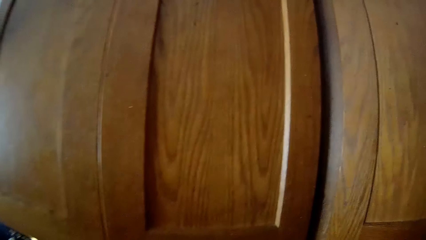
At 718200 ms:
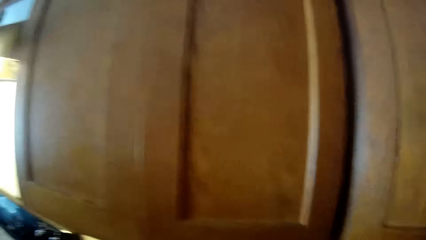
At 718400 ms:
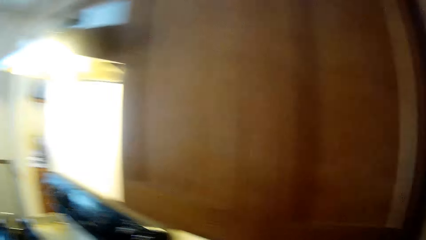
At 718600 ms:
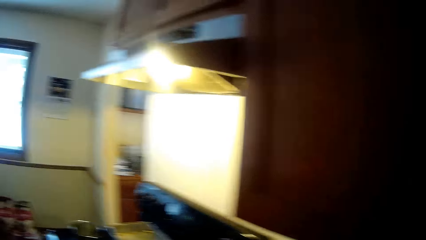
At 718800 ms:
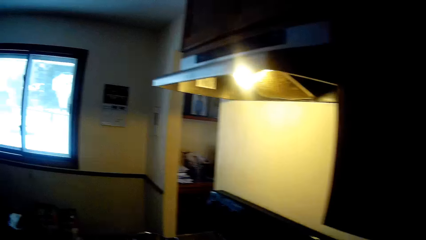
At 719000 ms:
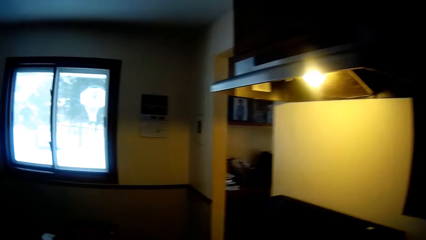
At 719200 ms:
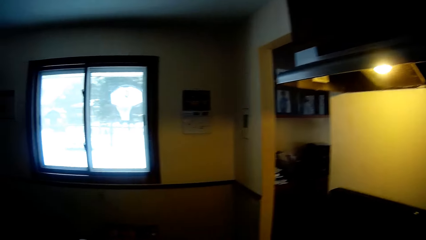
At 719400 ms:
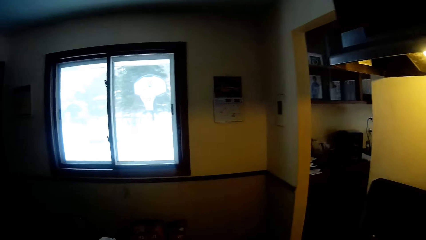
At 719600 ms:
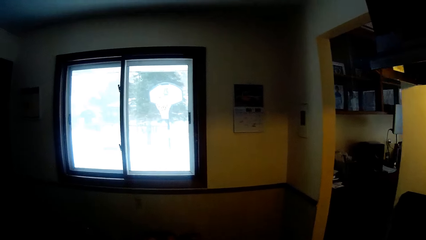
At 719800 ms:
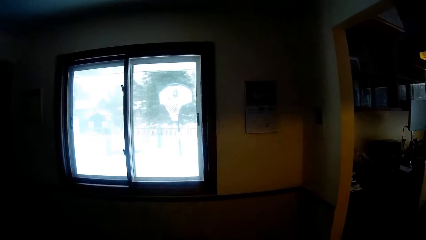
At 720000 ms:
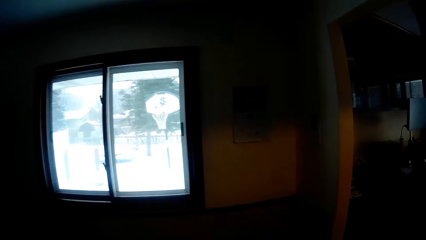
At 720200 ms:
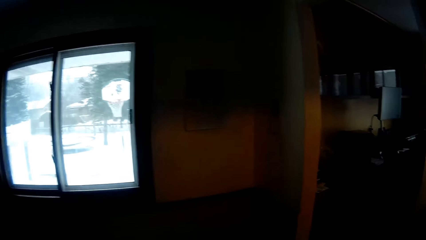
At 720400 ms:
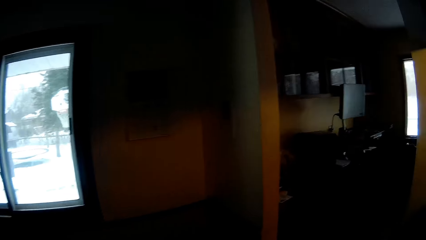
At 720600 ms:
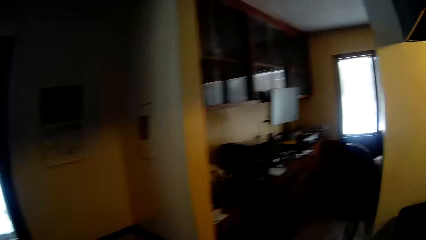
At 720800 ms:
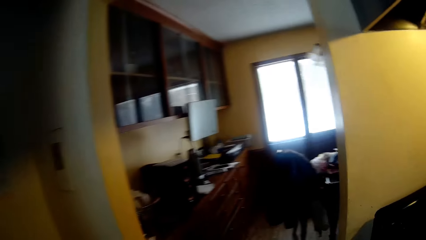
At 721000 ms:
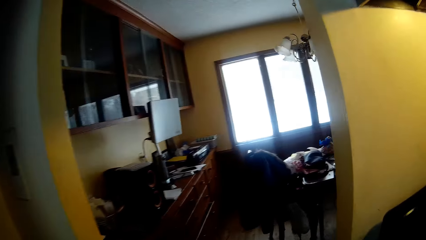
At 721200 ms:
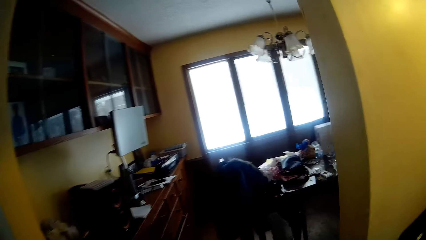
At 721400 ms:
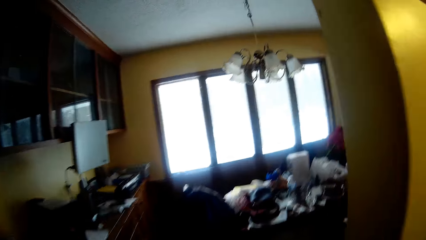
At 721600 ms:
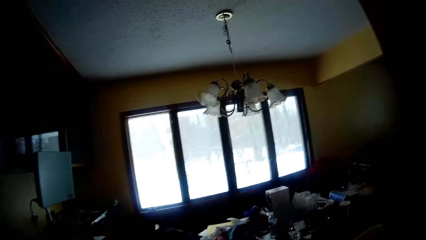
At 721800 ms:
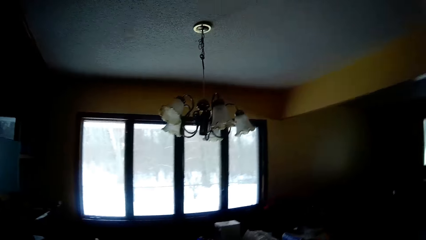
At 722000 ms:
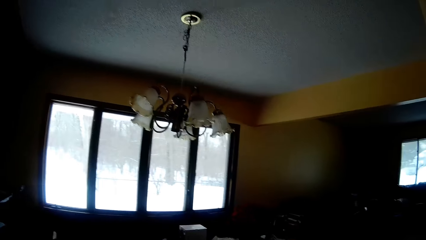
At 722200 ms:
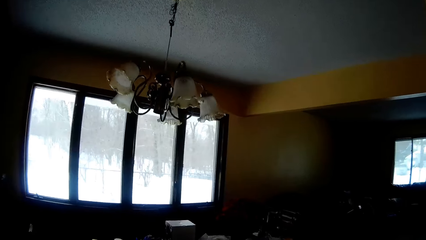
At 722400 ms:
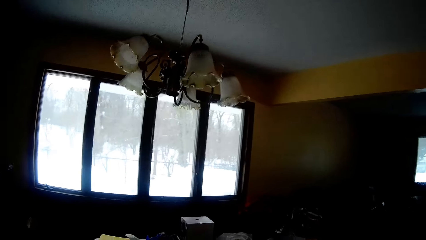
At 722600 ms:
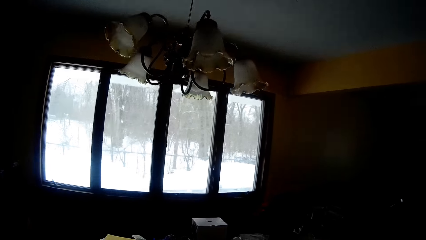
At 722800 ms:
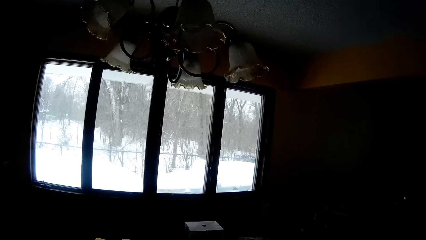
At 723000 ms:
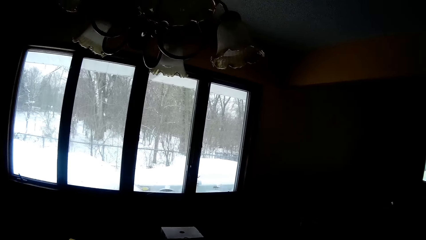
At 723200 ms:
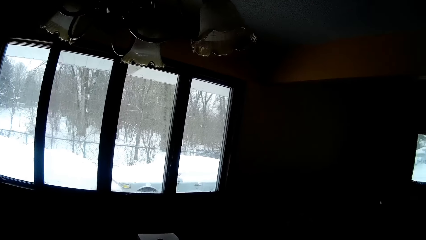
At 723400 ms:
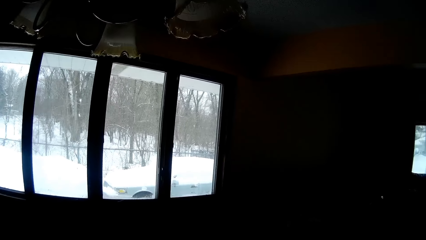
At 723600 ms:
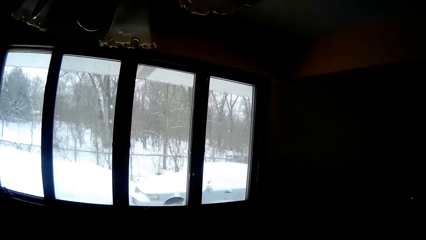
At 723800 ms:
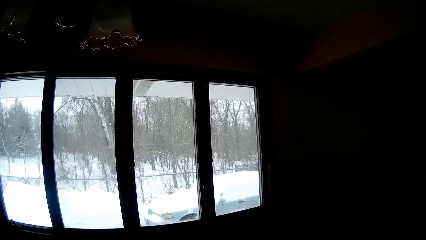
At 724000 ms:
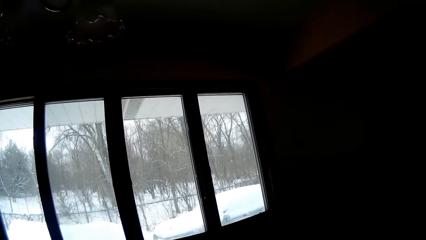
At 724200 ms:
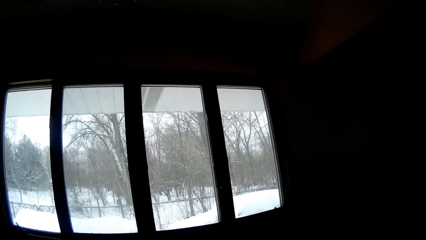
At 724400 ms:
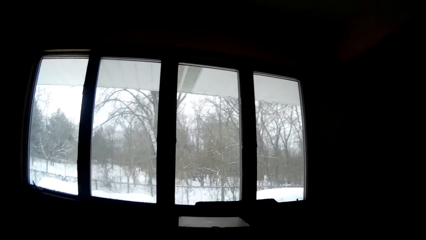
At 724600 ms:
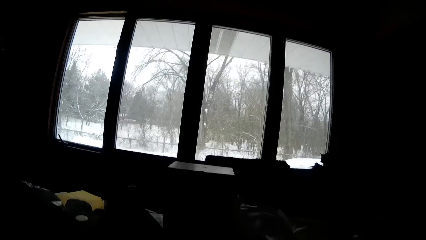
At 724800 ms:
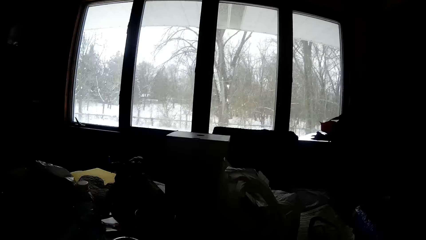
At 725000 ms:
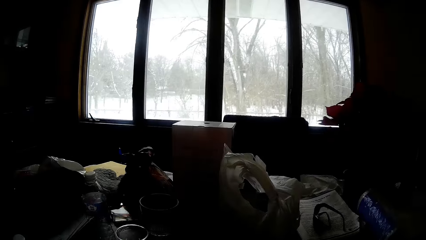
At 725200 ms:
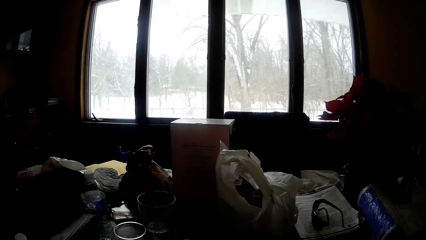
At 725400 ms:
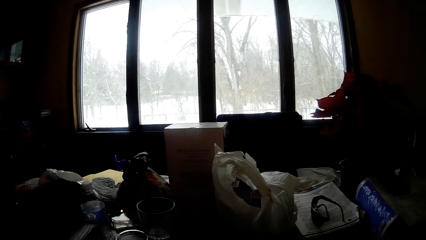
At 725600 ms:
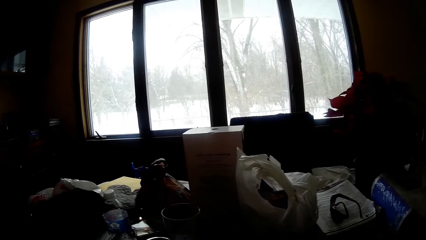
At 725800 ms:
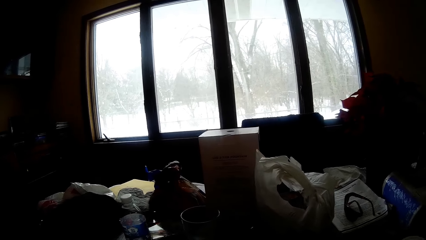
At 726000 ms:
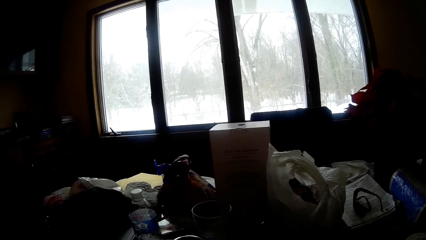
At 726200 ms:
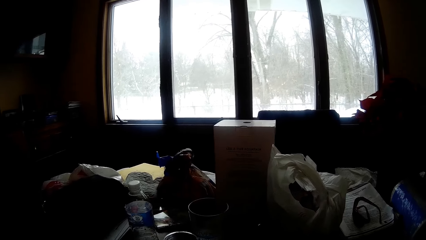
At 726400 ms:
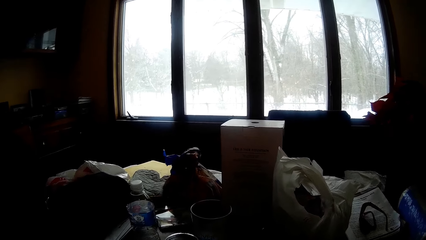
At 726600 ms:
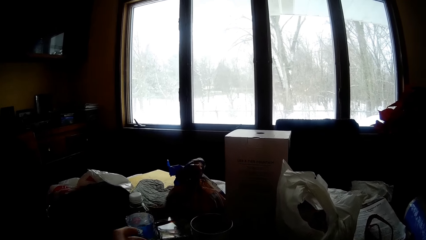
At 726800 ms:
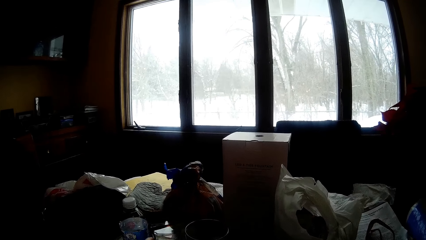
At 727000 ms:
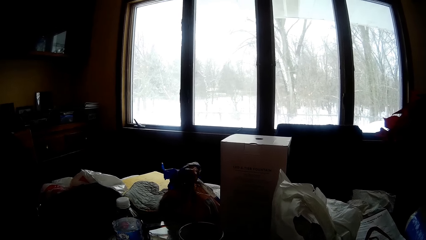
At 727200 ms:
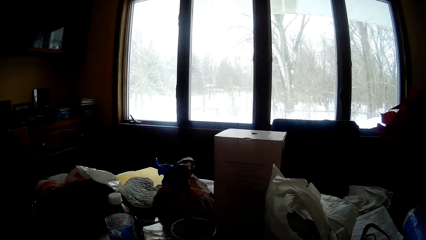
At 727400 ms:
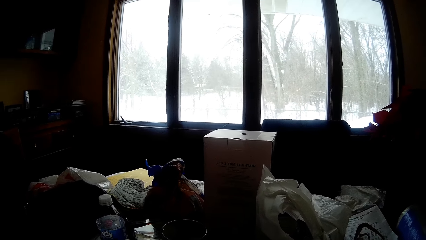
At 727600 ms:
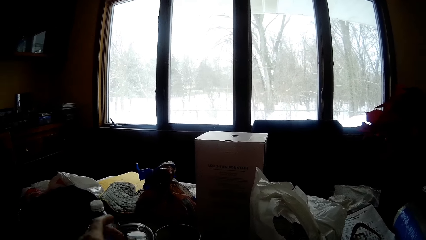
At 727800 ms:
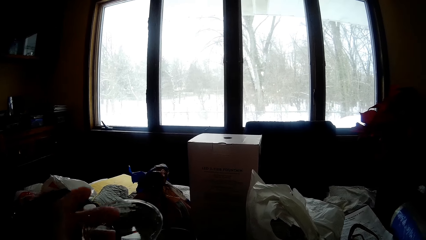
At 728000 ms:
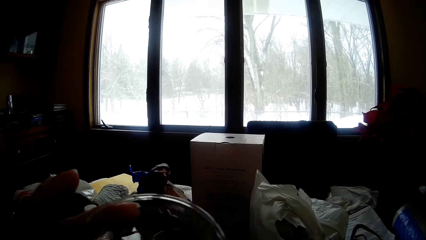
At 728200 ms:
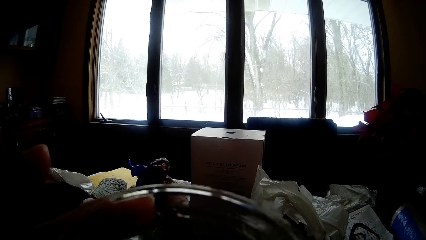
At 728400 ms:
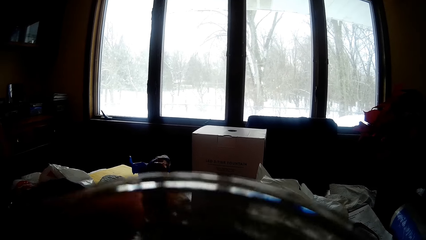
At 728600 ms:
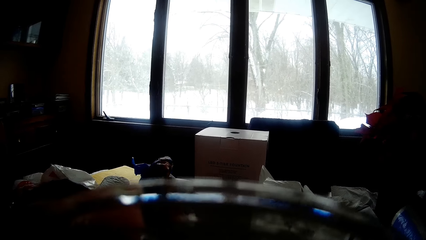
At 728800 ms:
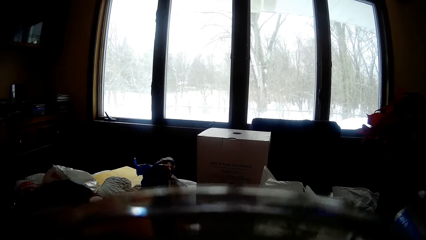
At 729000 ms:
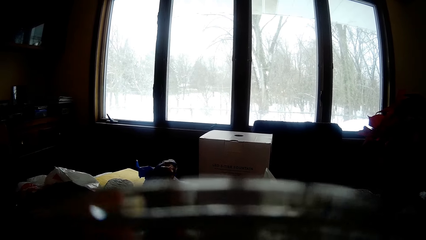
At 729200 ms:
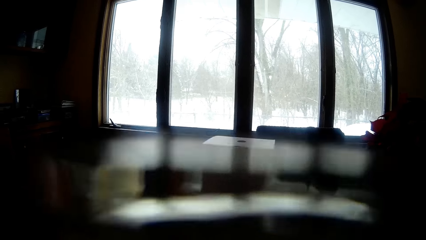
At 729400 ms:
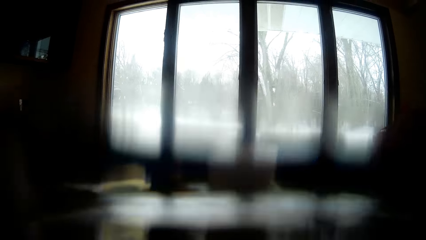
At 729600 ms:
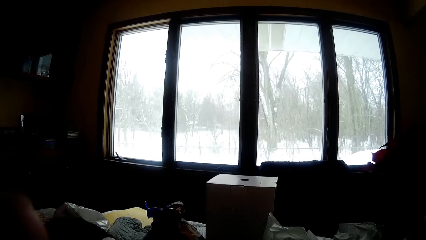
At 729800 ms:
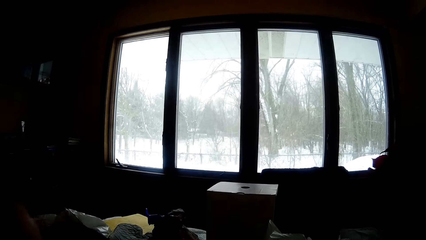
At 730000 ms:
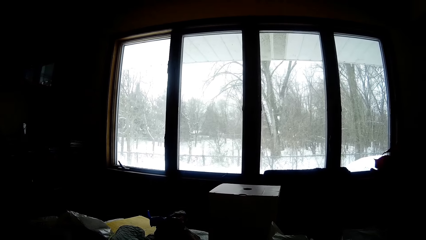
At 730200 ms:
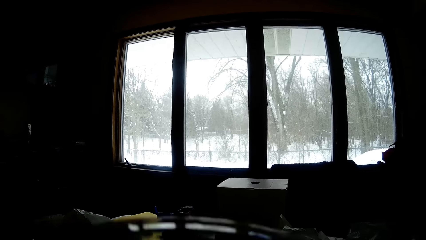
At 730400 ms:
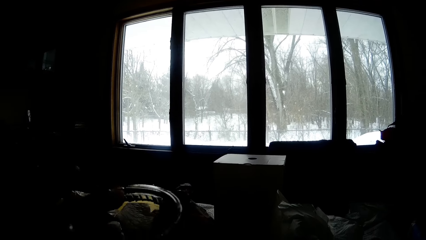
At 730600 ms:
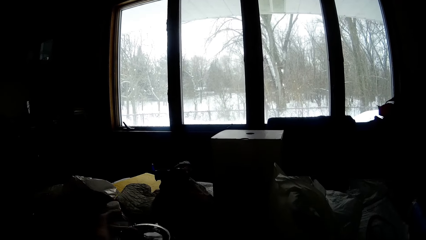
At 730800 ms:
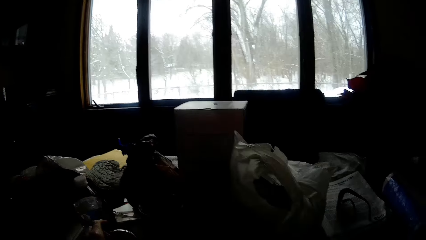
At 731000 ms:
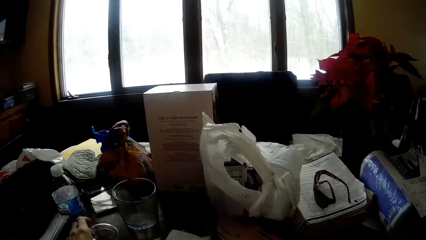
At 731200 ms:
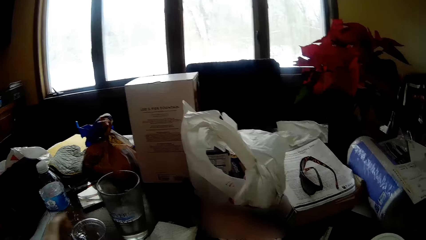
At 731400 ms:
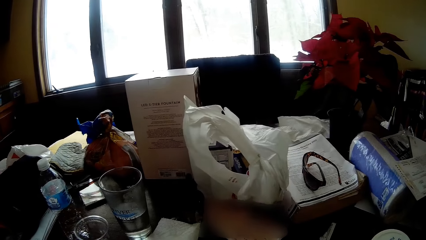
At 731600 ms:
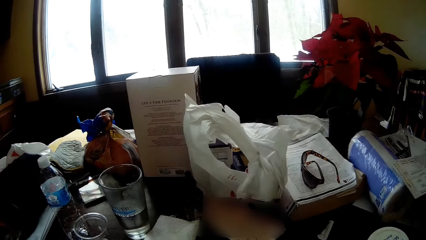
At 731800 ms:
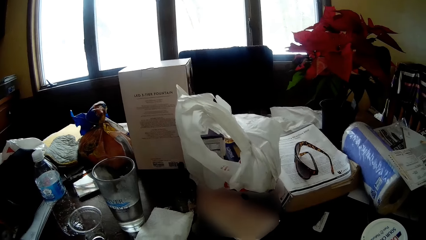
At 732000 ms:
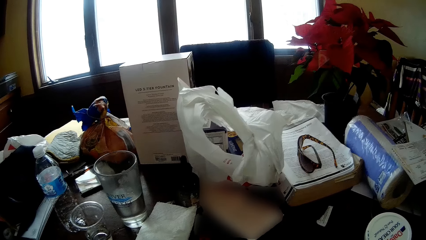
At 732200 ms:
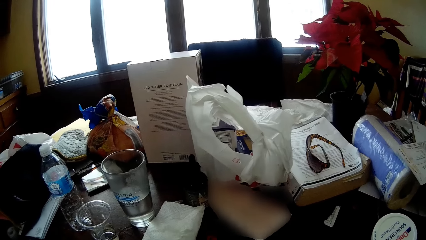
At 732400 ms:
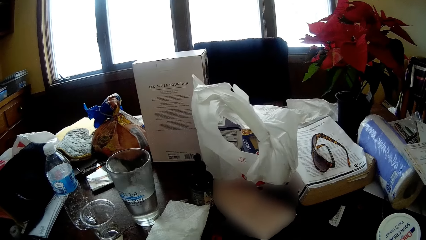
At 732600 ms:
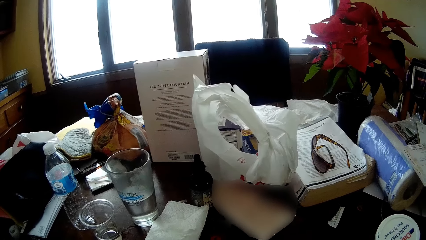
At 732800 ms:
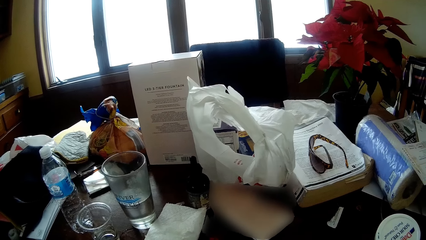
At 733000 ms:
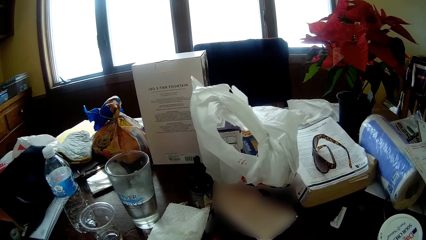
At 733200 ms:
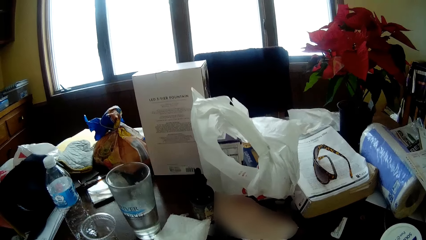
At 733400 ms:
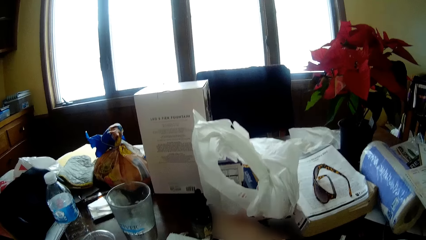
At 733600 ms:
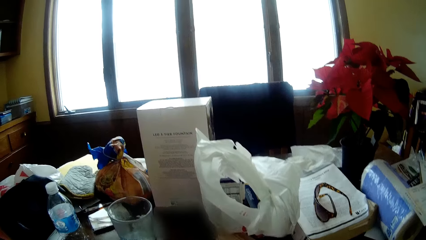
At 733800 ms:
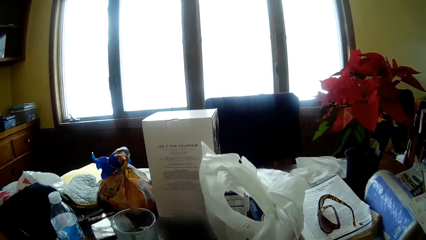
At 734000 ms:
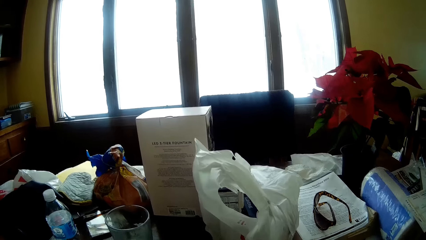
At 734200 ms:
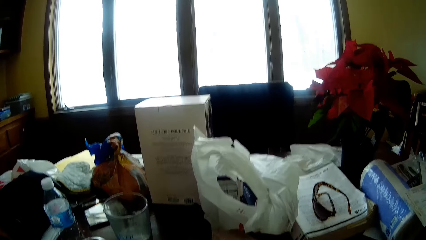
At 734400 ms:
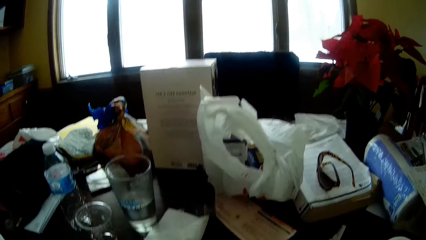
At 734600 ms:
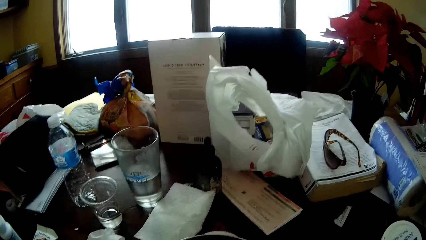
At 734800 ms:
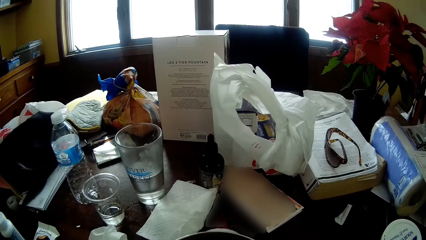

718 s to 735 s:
The camera wearer walks out of the kitchen into the dining room through the corridor. She sits on the chair near the table. She picks up the plastic cup from the dining table with her left hand. She drinks water from the plastic cup with her left hand. She places the plastic cup on the dining table with her left hand.
